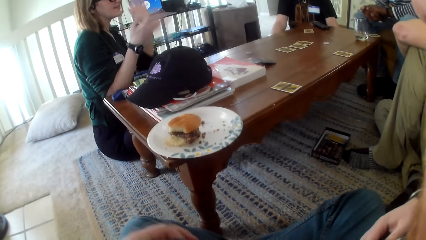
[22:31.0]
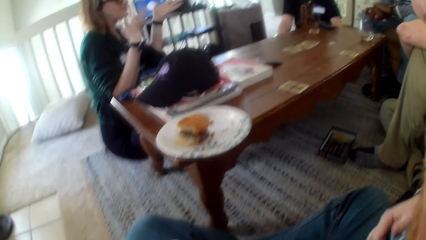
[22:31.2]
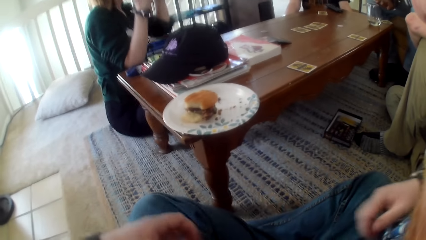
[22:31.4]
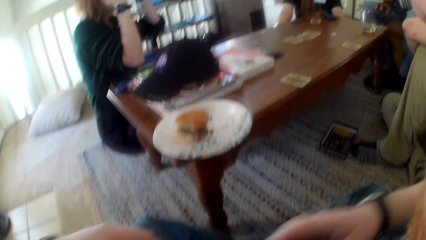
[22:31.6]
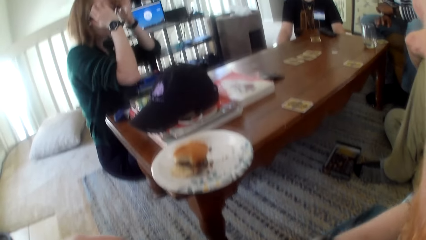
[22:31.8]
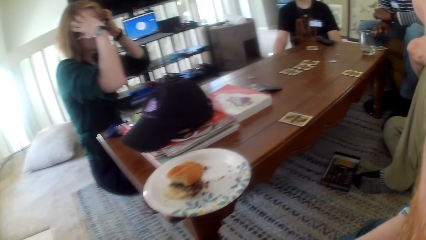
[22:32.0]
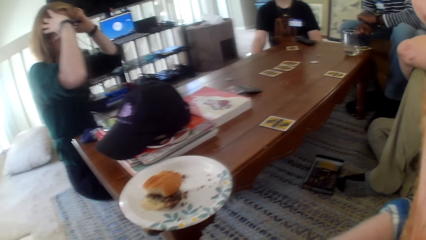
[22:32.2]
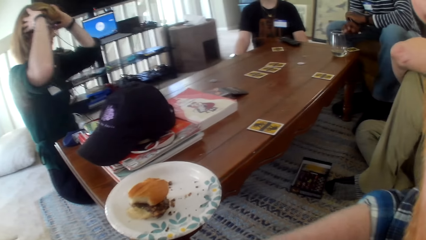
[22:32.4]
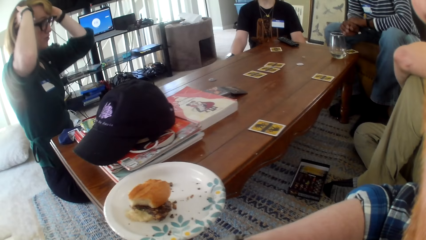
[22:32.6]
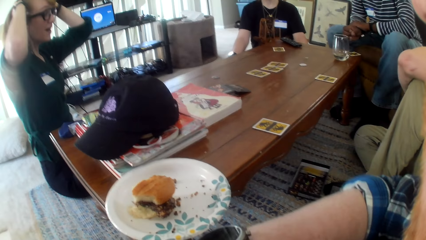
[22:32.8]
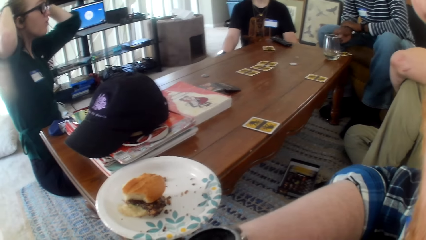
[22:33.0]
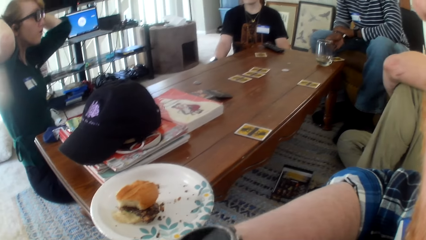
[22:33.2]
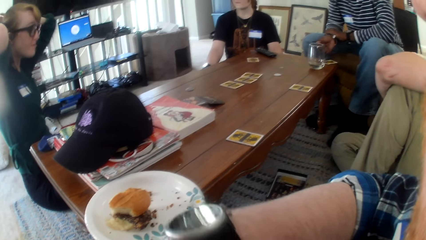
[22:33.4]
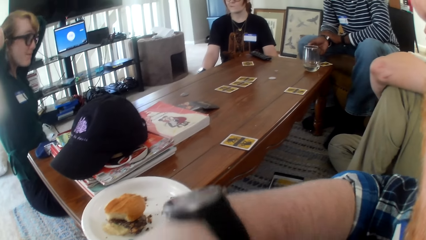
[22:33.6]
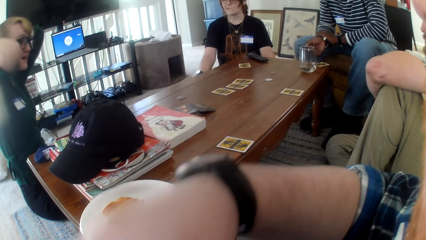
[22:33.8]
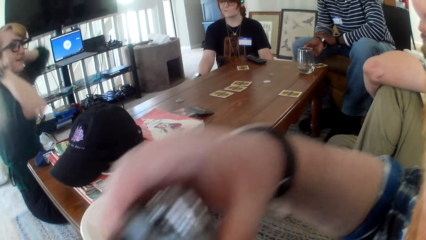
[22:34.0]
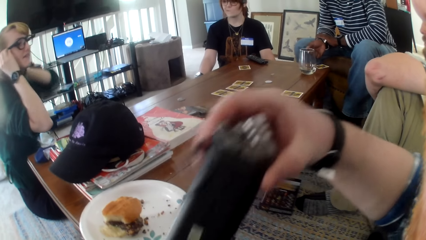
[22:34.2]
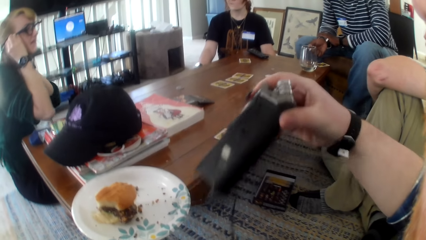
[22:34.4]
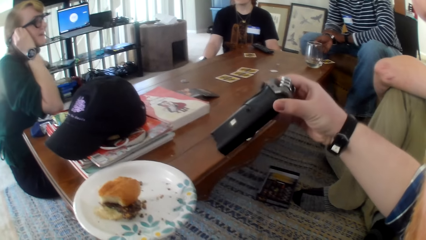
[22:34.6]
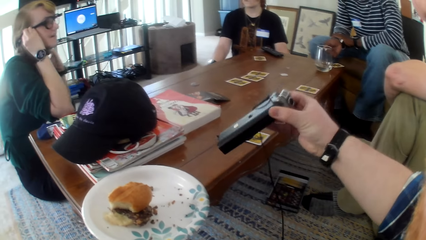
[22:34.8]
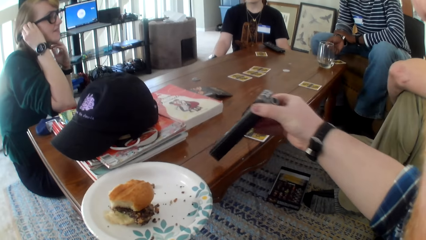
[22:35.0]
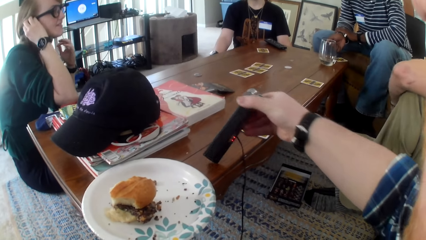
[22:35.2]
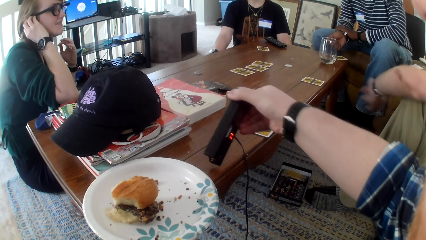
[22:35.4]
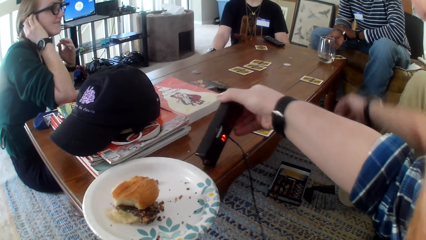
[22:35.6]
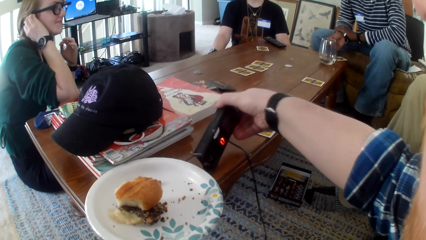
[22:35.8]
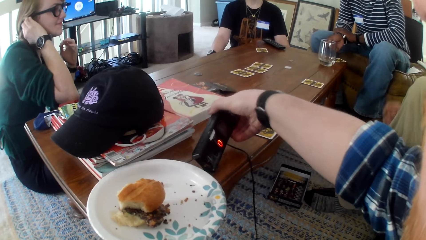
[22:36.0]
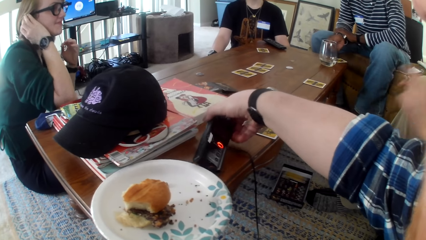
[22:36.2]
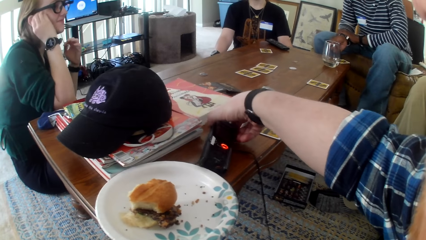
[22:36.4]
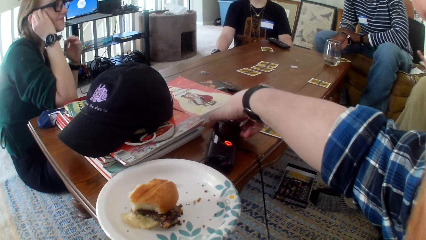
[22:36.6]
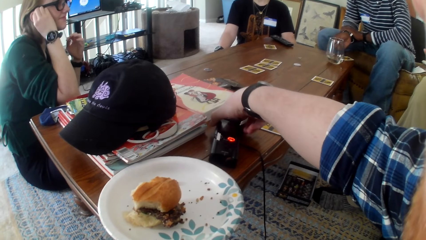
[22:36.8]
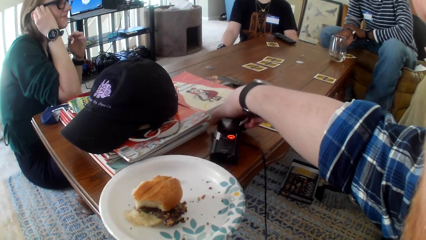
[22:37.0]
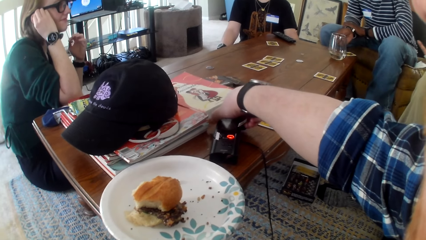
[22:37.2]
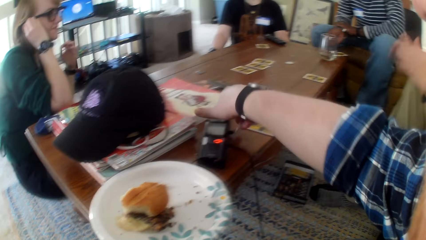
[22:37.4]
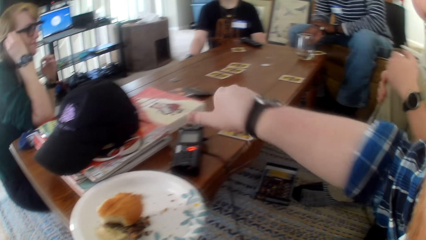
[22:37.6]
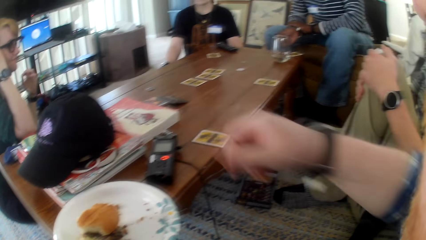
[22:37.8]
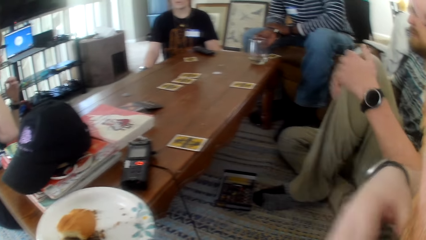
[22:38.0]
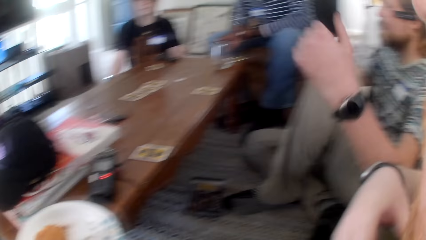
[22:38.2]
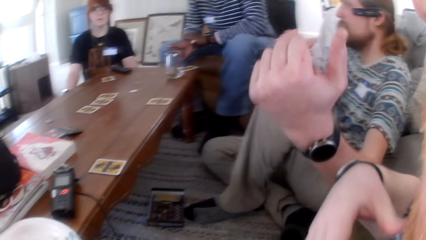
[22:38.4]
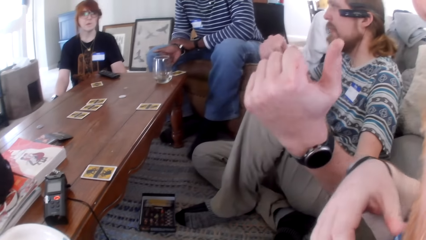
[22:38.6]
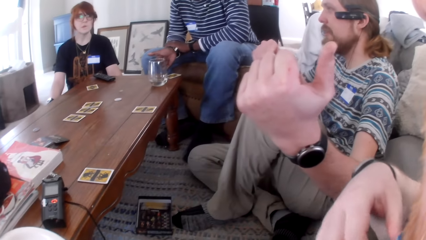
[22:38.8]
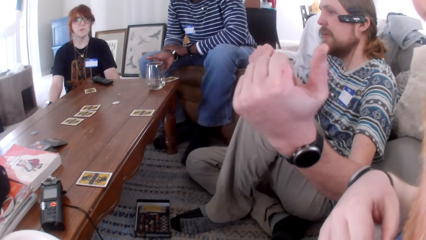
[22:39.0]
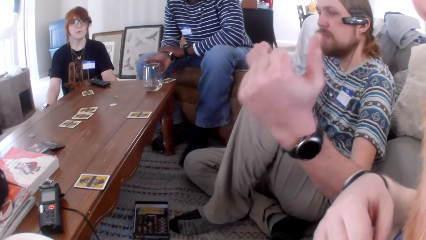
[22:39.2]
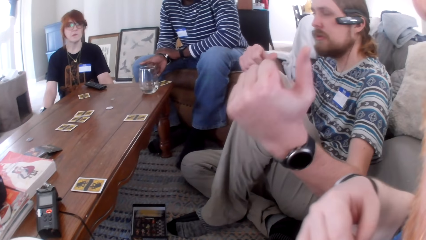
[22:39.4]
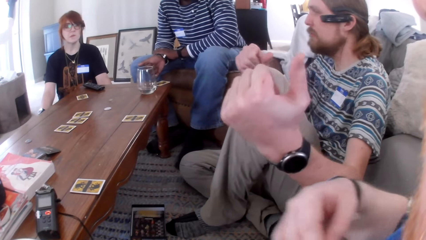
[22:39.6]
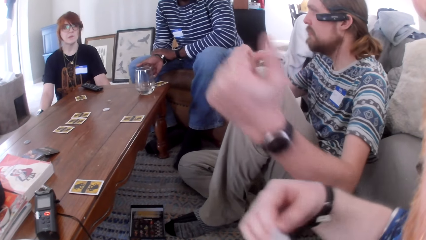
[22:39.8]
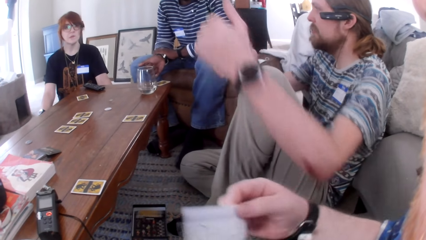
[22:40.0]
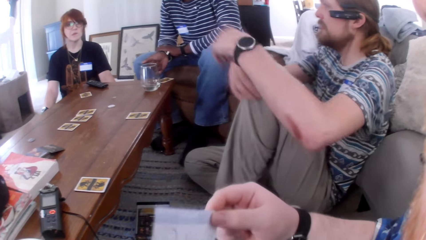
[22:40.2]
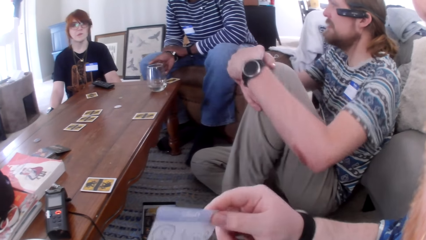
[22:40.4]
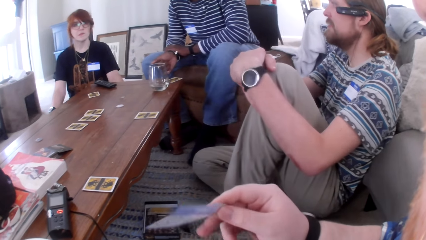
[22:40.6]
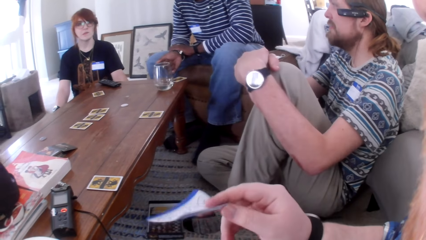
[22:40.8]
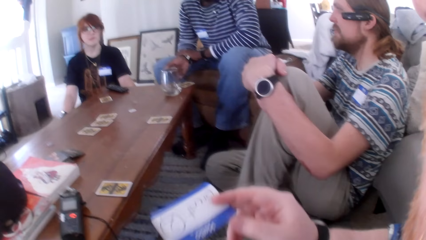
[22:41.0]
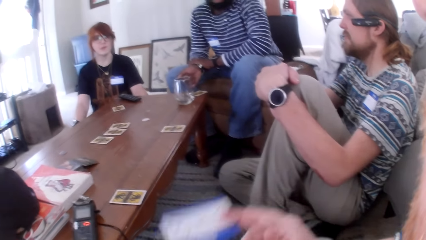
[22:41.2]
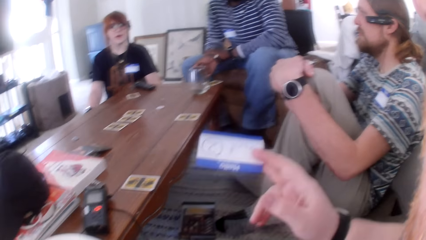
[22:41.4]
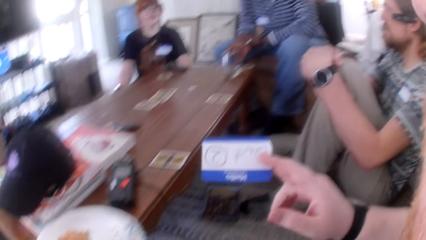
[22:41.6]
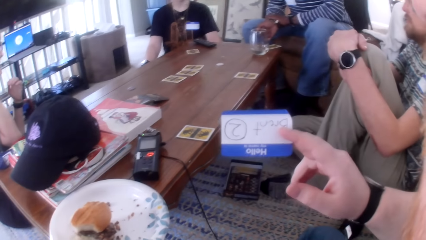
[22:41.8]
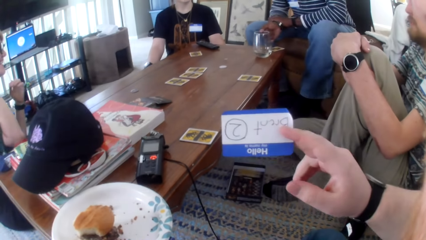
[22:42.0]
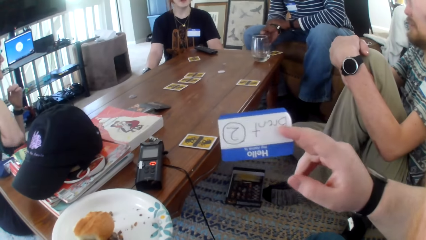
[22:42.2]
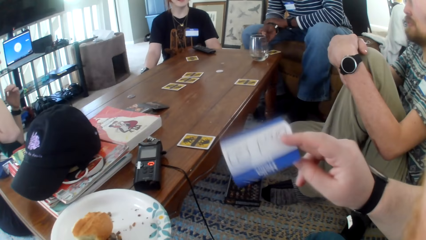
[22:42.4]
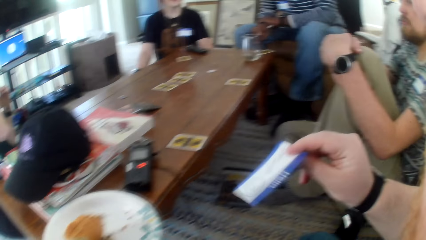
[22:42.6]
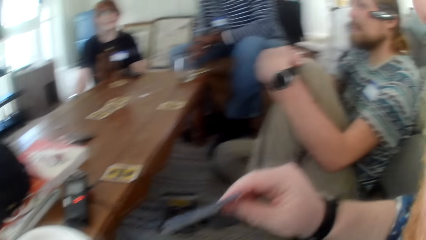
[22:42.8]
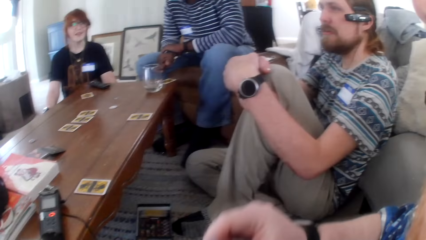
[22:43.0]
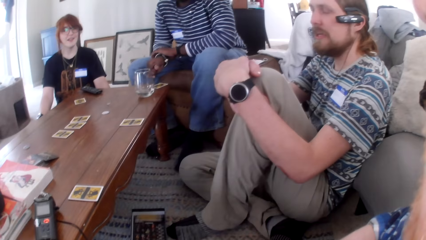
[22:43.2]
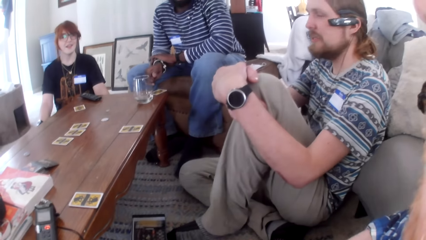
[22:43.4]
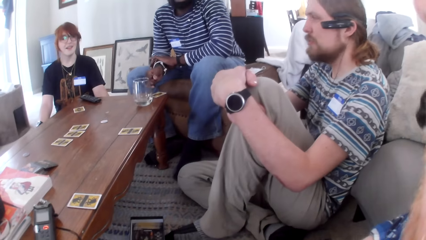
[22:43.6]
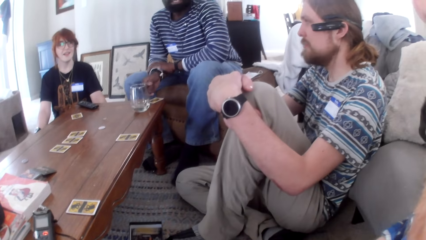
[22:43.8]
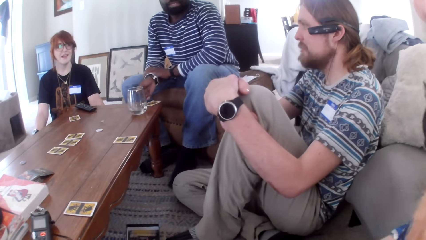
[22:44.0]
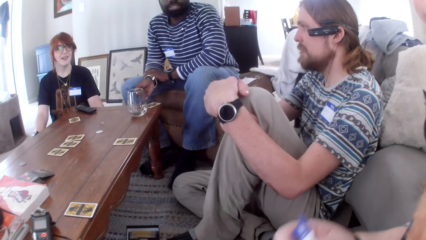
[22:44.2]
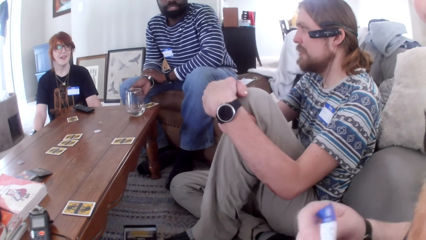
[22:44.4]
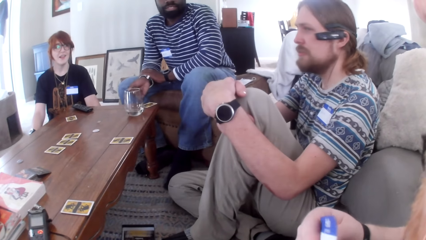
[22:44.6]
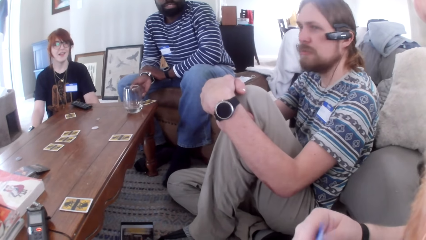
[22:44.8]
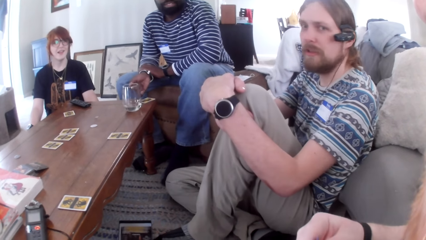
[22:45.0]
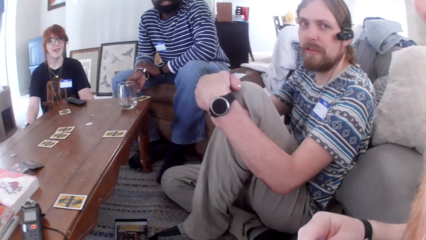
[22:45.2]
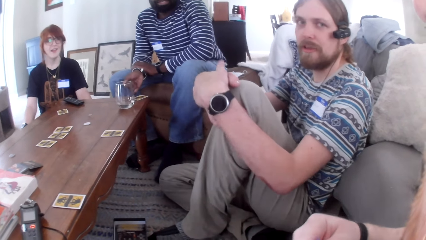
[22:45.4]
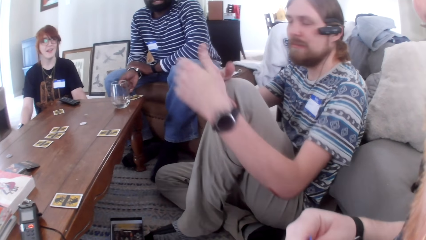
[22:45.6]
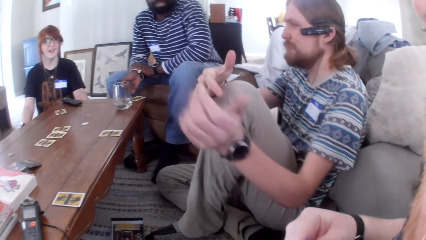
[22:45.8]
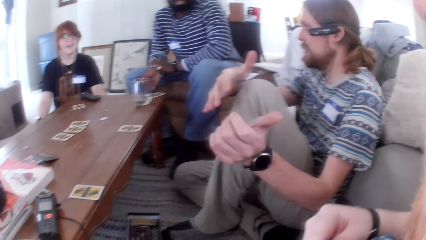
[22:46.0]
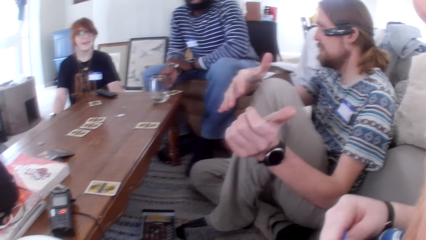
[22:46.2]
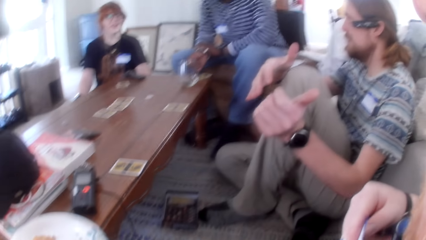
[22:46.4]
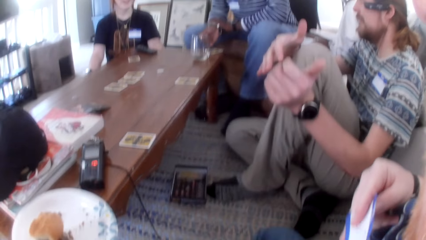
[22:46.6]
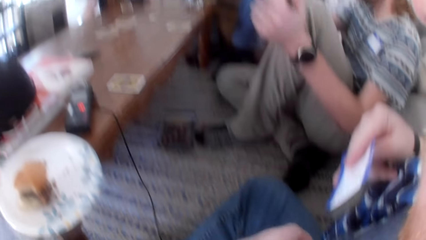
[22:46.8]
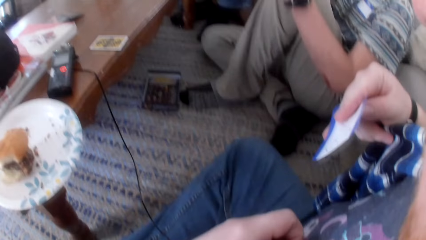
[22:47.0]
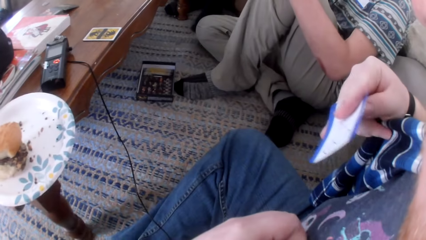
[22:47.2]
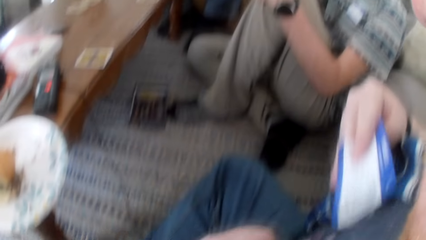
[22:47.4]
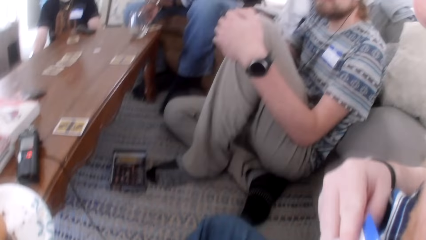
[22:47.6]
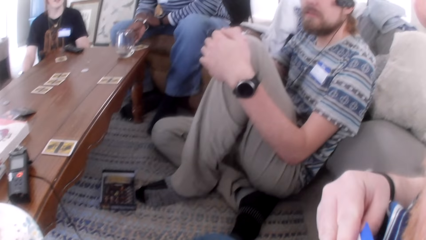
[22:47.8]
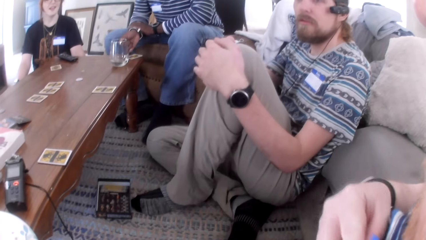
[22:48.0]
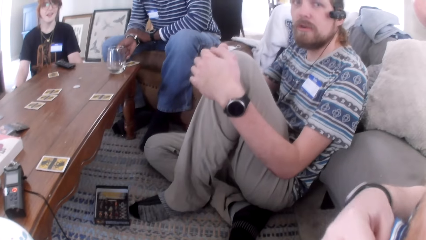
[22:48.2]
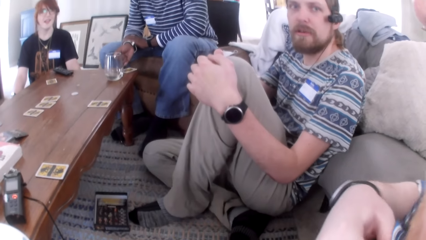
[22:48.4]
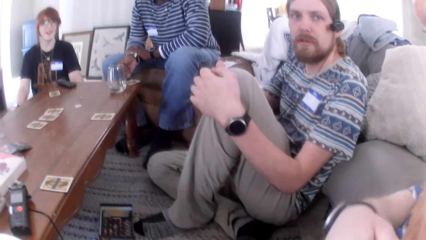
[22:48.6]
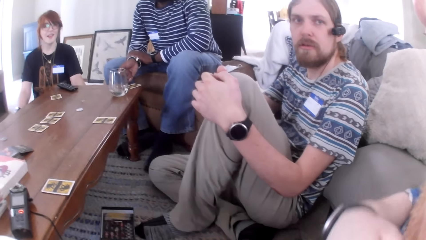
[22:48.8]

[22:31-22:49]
The camera wearer moves their hand. A woman moves her hand and talks. The camera wearer puts a machine on the table. A man talks, moves his hand and talks. The camera wearer moves a card. They hold the card. The man talks. The man moves his hand. The camera wearer talks.
